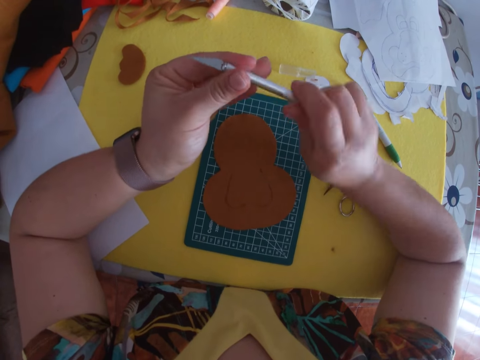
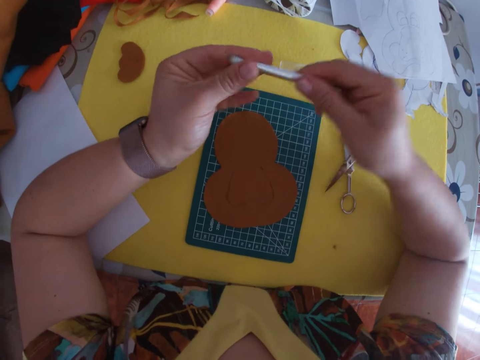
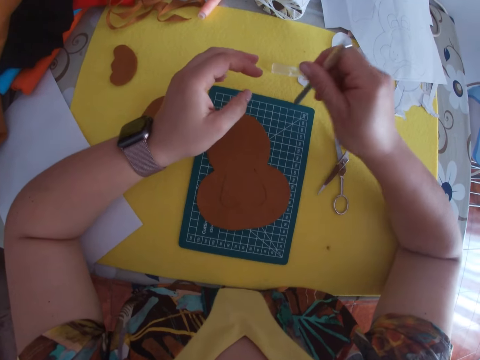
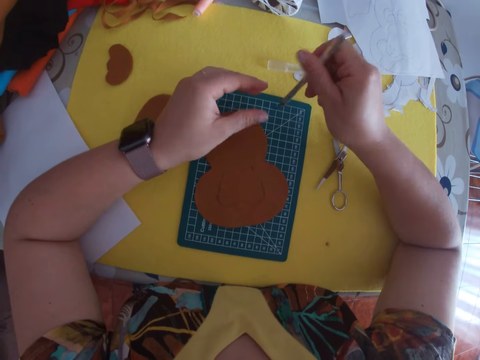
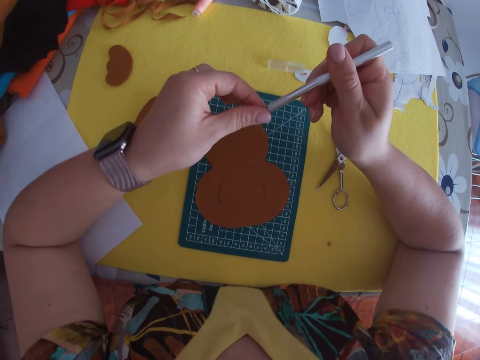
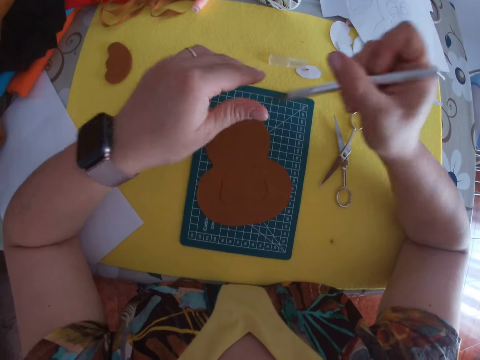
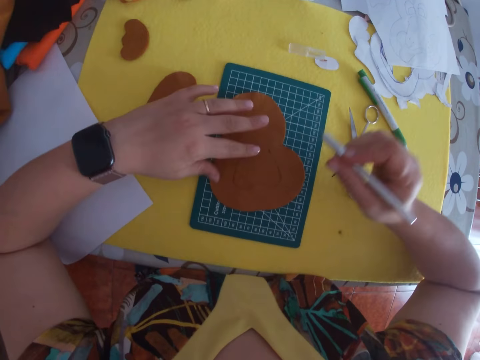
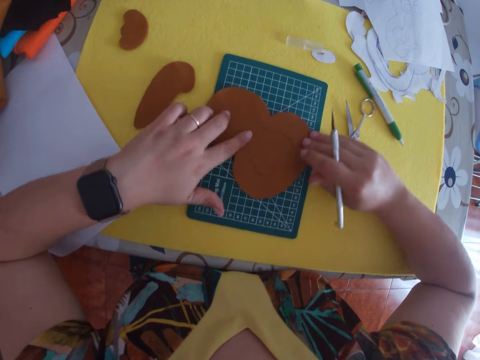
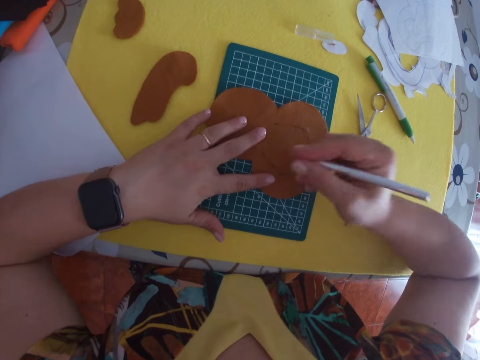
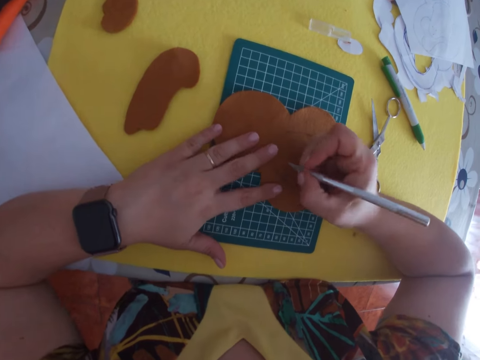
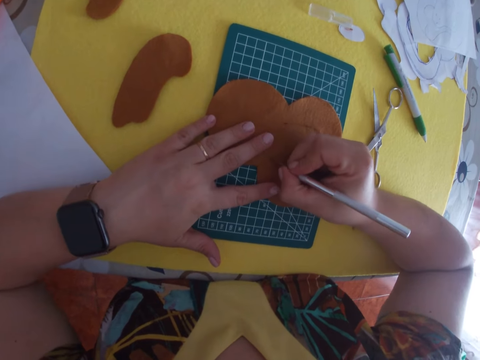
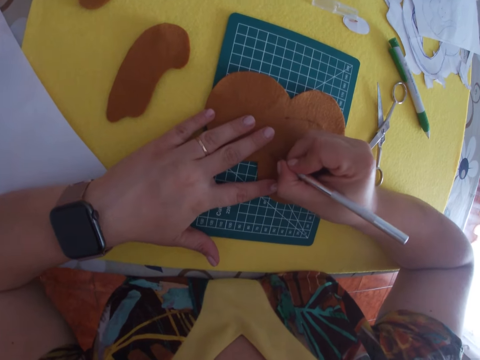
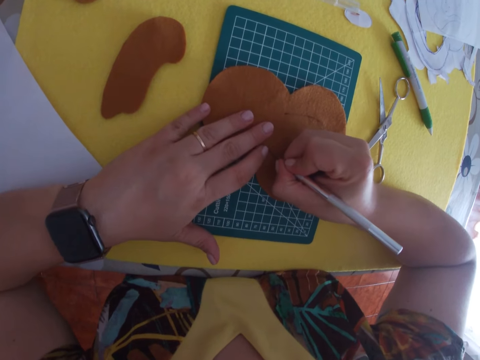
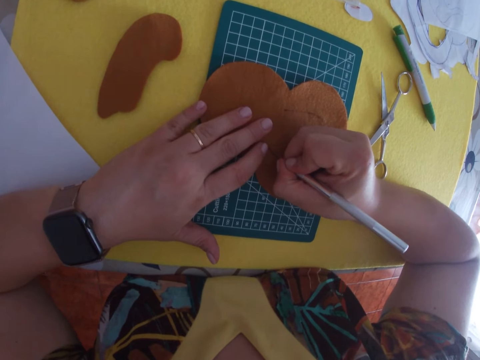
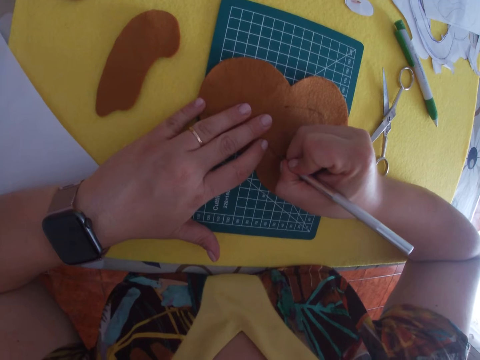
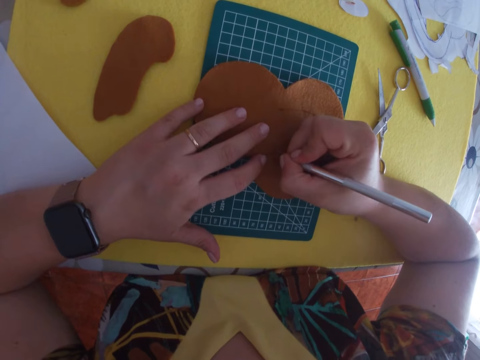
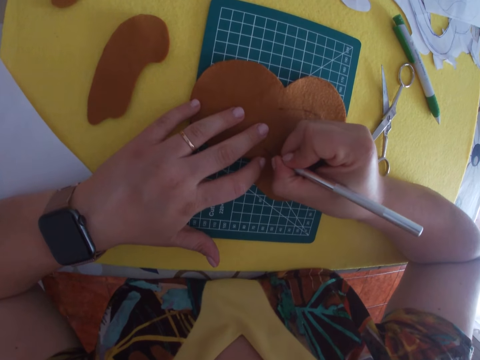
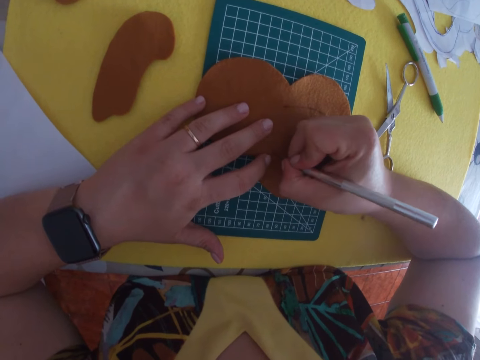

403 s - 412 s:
The camera wearer hits the tip of the craft knife or cutter on the table. She holds the tip of the craft knife with her left hand. She checks if the cutter is steady. She places her left hand on the craft paper or pattern. She turns the pattern. She adjusts the craft paper with both hands. She cuts out the pattern with the cutter. She traces out an object on the craft paper.

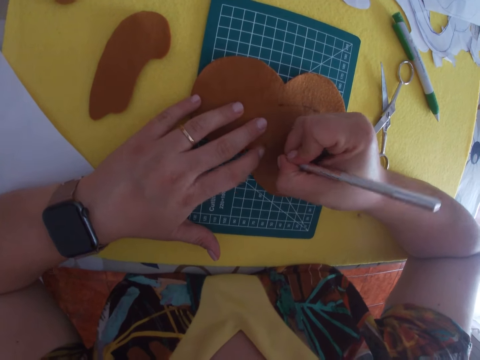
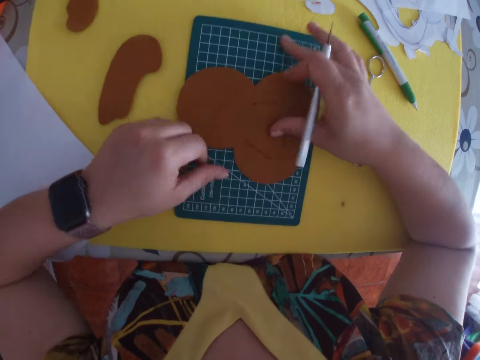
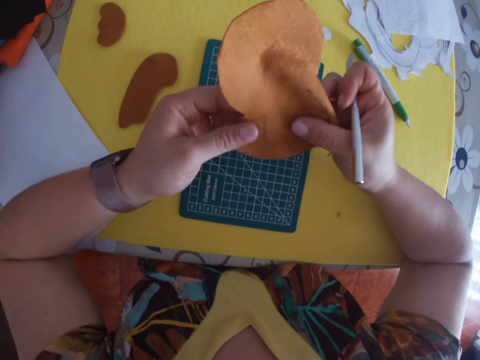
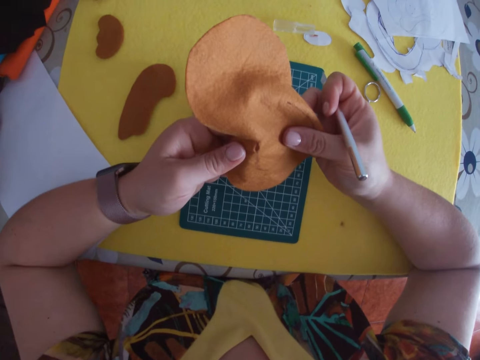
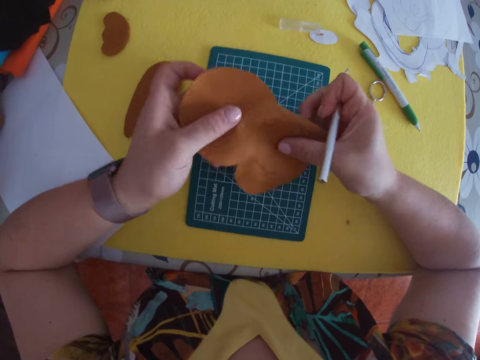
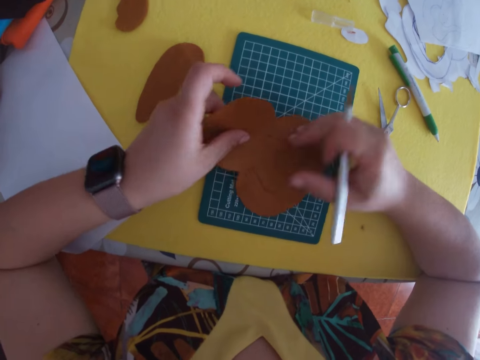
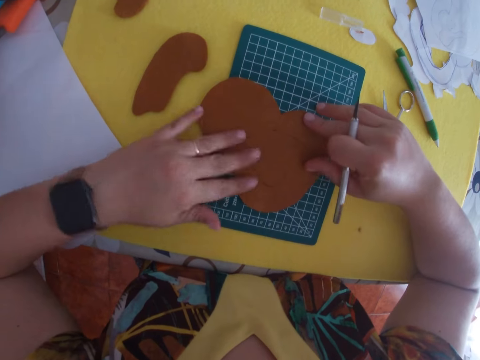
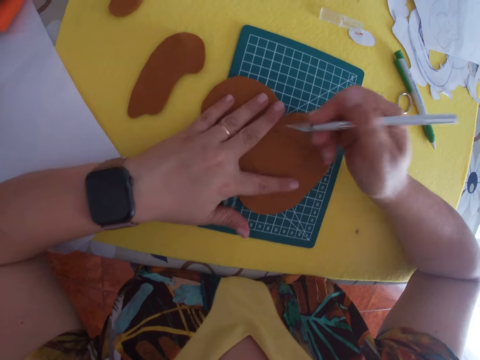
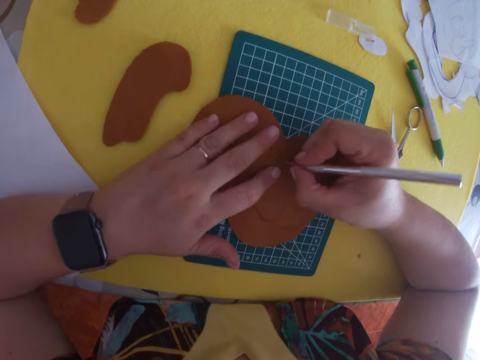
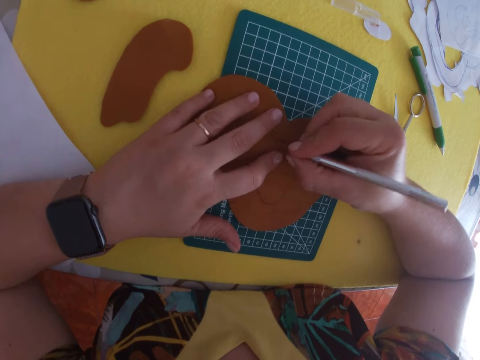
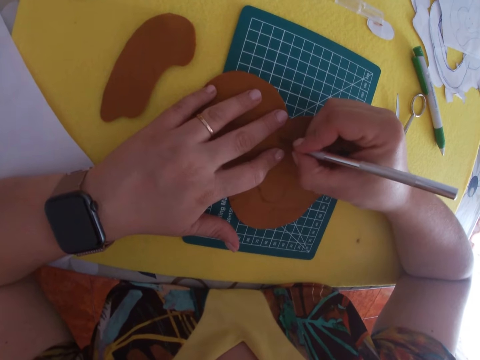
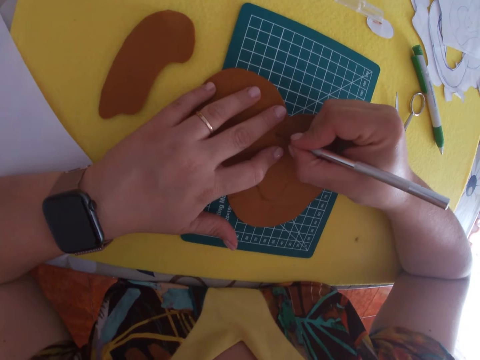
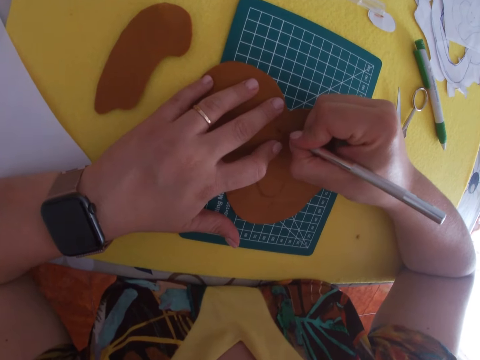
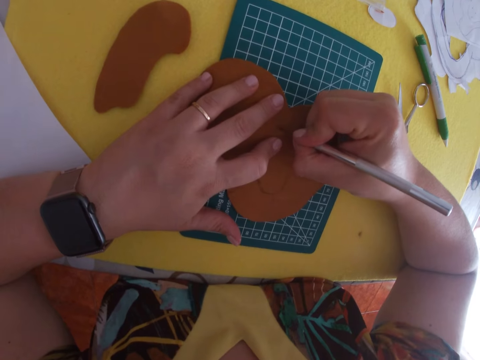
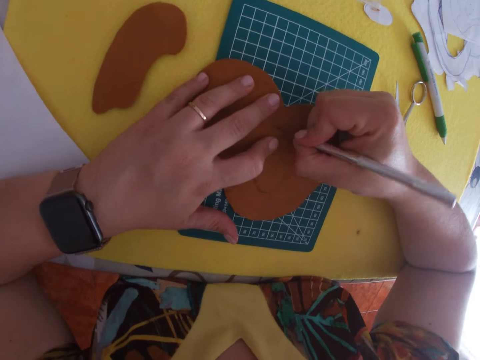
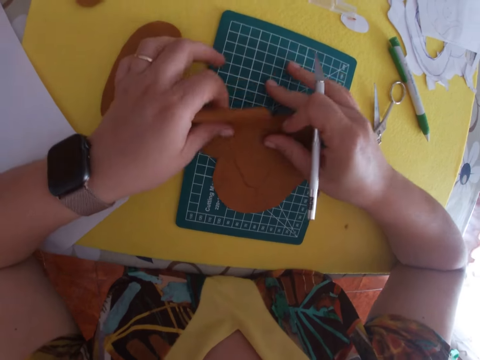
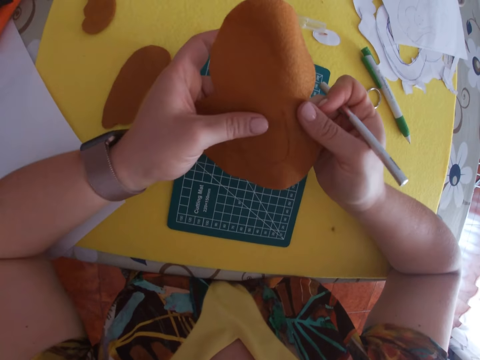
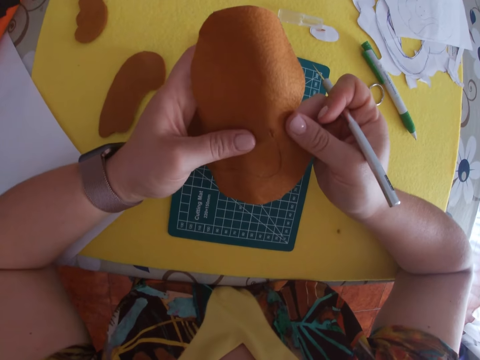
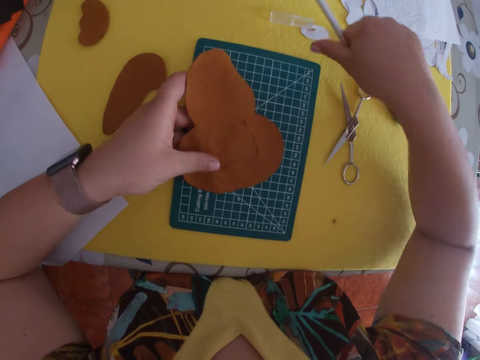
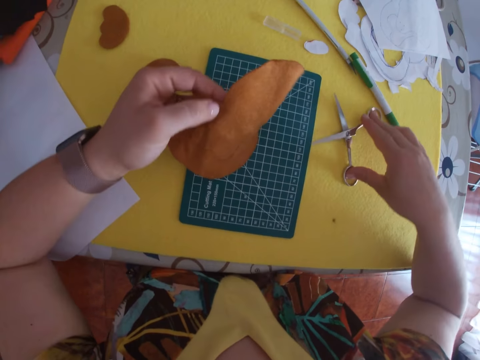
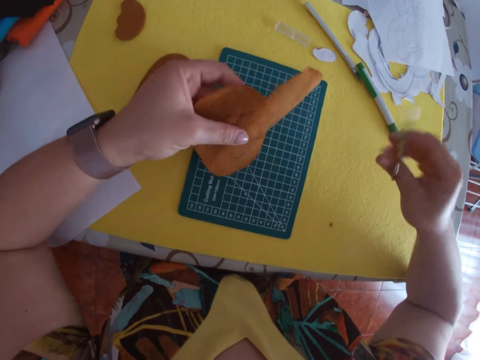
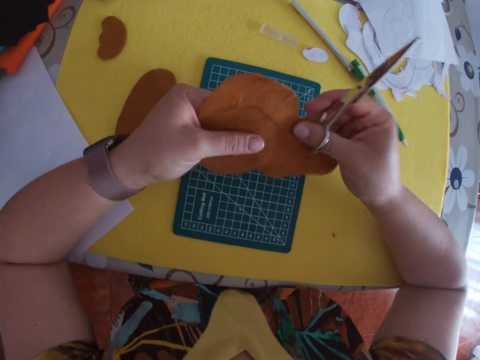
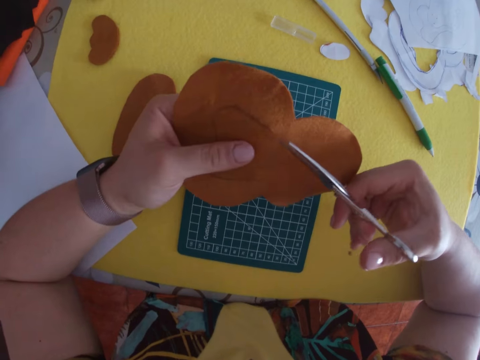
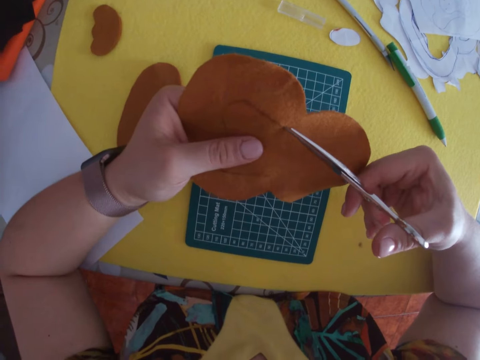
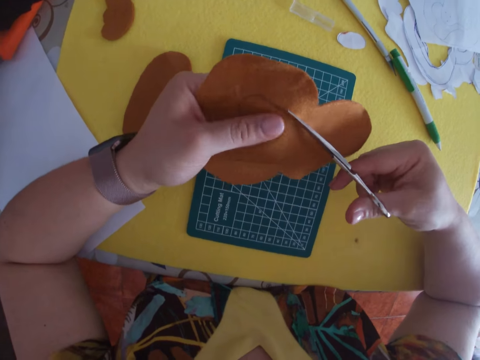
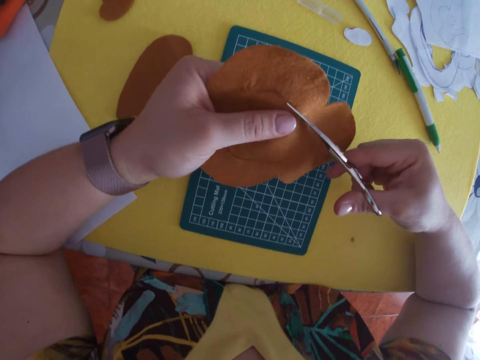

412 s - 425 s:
The camera wearer picks up the craft paper or pattern from the drawing pad. She checks the craft paper with both hands. She places the craft paper on the drawing pad. She traces out an object on the craft paper. She cuts out the pattern with the cutter or craft knife. She picks up the craft paper from the drawing pad. She checks the craft paper with both hands. She drops the craft knife on the table. She picks up the scissors from the table. She turns a piece of cloth. She checks the craft paper with both hands. She cuts out an object from the craft paper with the scissors.
